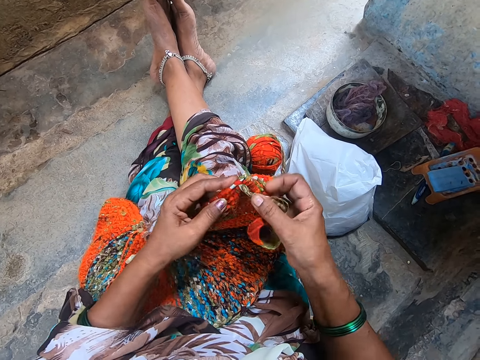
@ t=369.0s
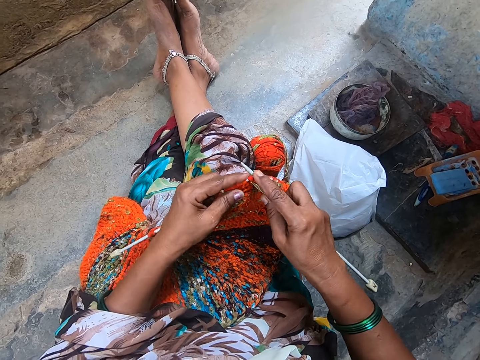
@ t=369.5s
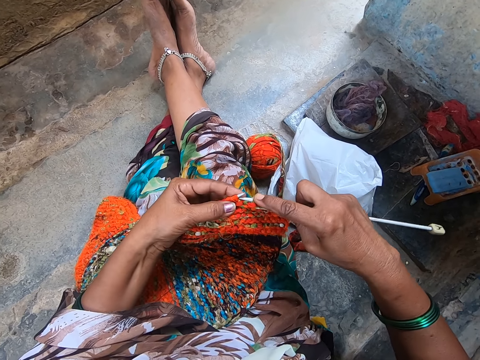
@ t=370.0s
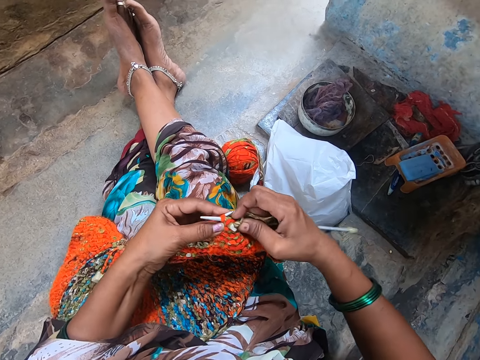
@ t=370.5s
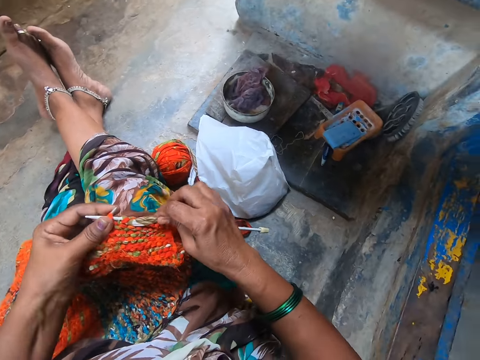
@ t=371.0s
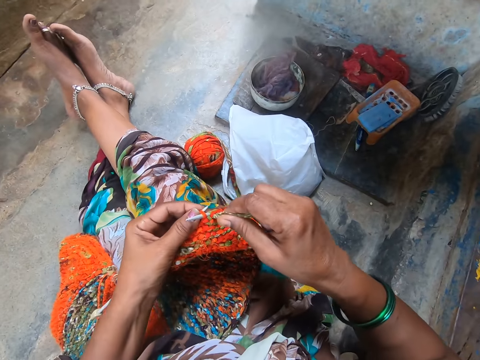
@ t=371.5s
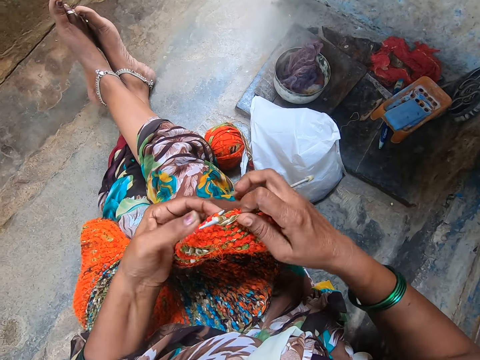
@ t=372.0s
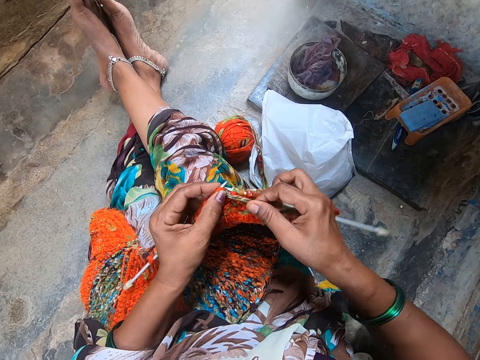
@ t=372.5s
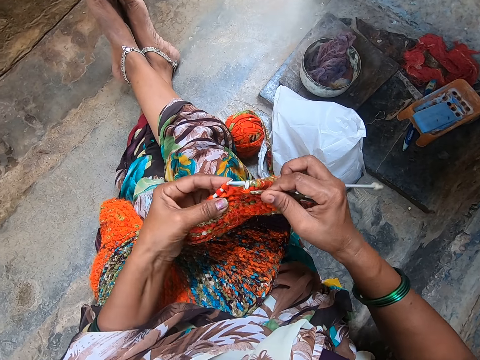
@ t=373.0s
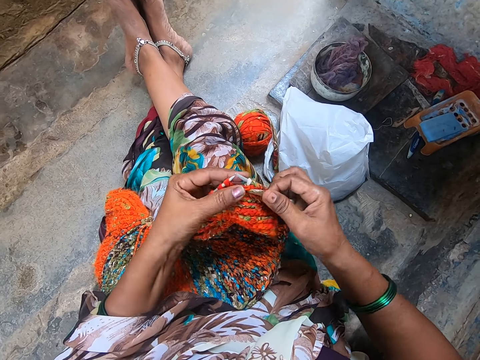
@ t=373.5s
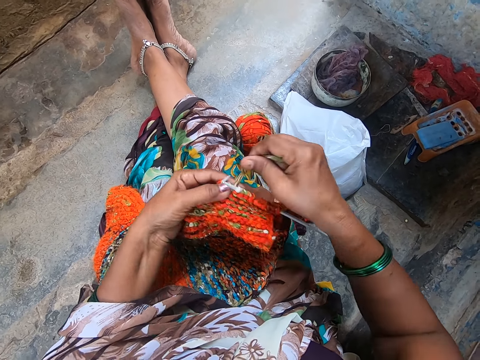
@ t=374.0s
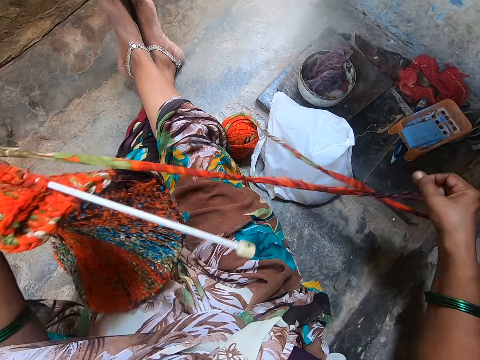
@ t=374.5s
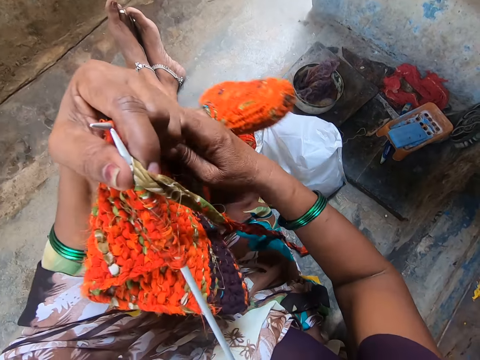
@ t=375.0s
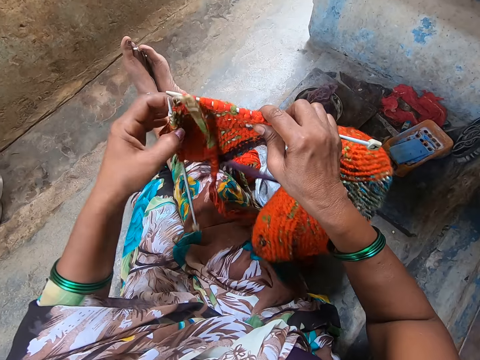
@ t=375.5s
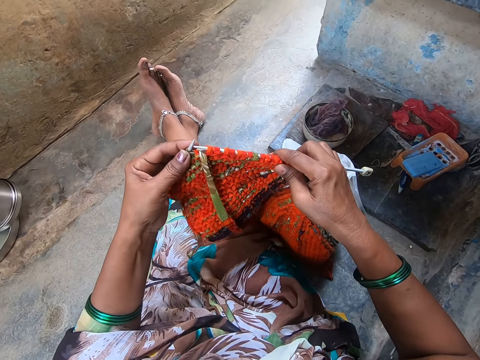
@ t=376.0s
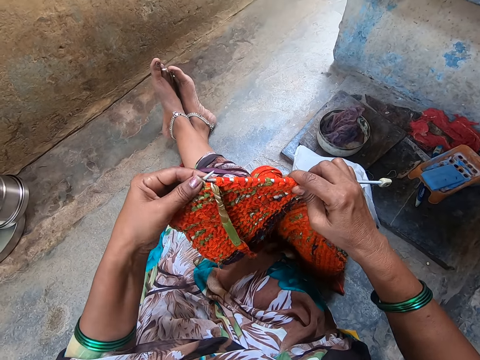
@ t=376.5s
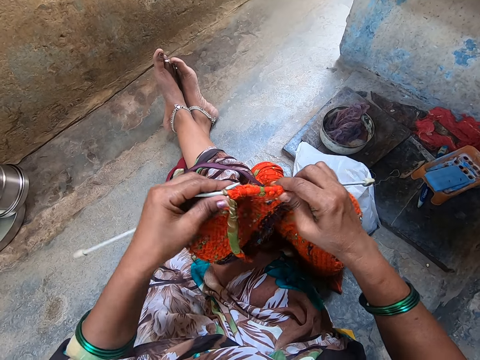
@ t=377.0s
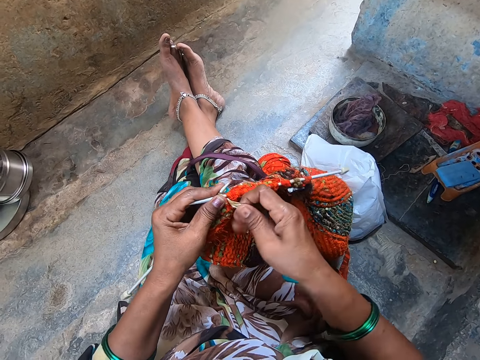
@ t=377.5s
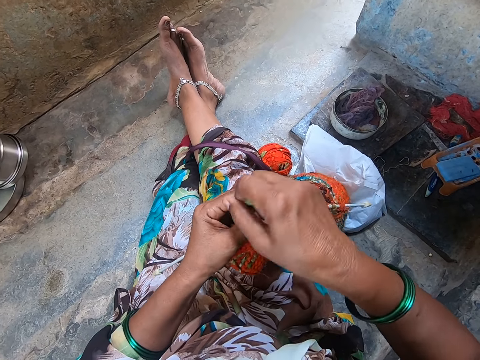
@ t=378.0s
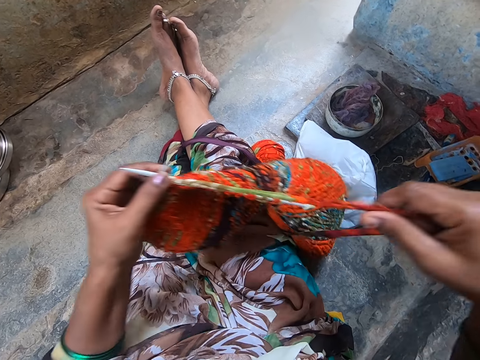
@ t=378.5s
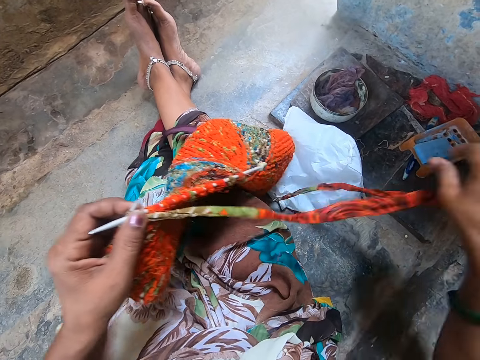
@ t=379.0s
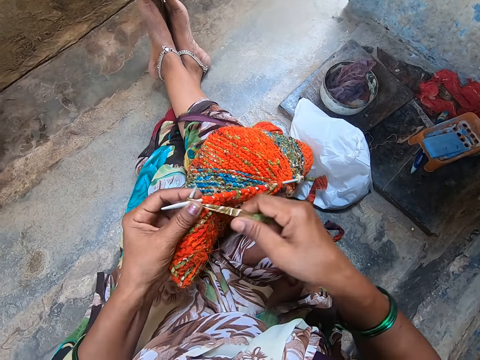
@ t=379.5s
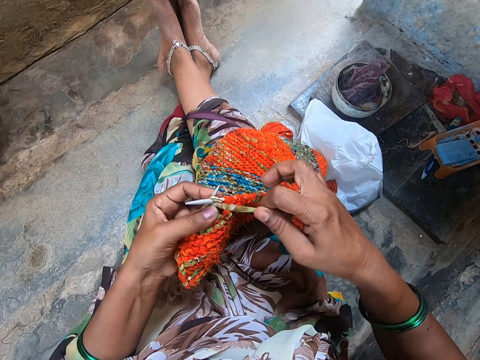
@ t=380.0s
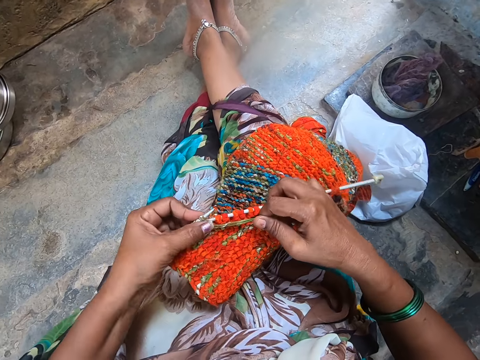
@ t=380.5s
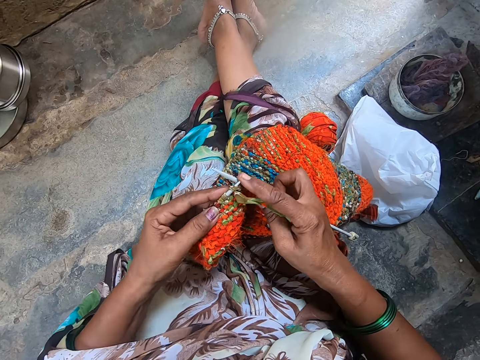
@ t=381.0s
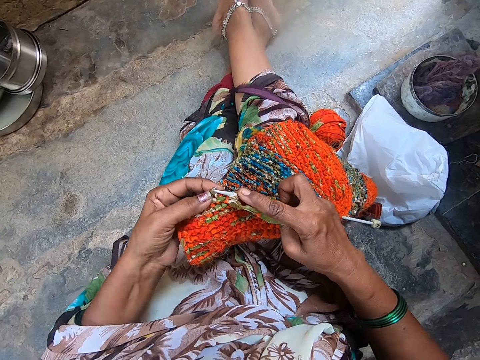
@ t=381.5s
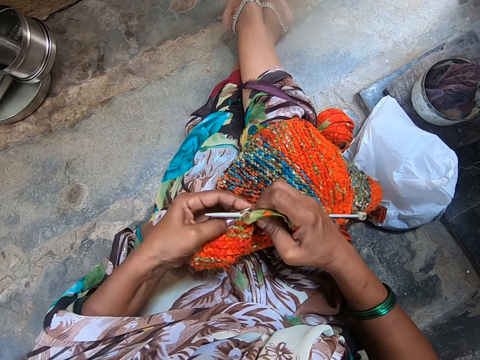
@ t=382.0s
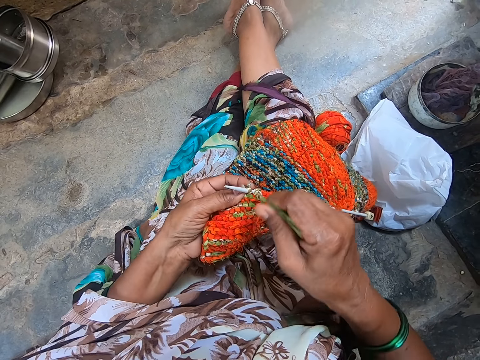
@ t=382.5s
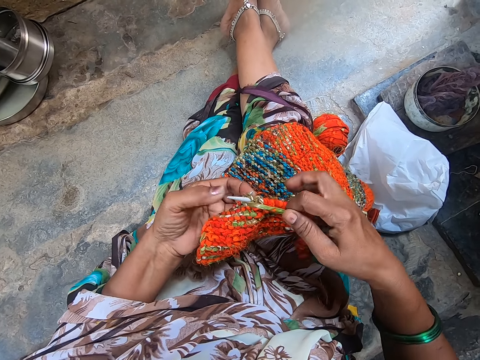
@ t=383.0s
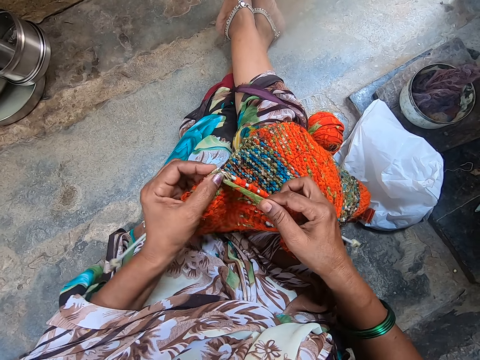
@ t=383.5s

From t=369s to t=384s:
The camera wearer drops the yarn in her right hand on the floor. She turns the knit fabric to the other side. She knits the fabric with yarn and the knitting needles.

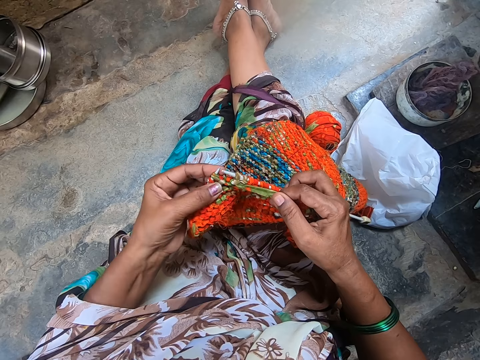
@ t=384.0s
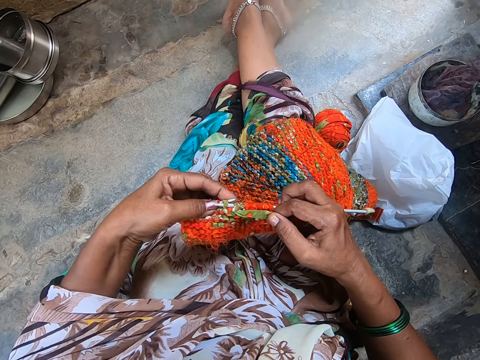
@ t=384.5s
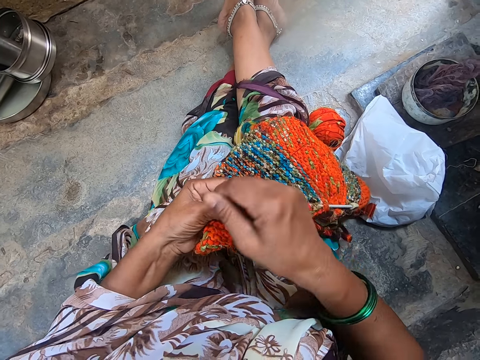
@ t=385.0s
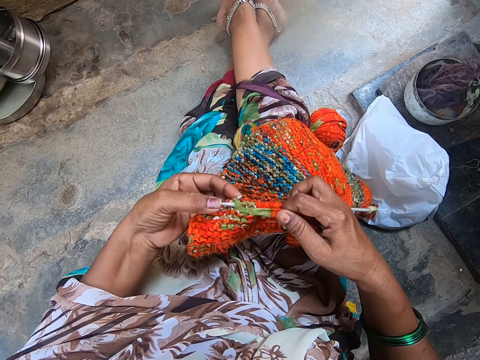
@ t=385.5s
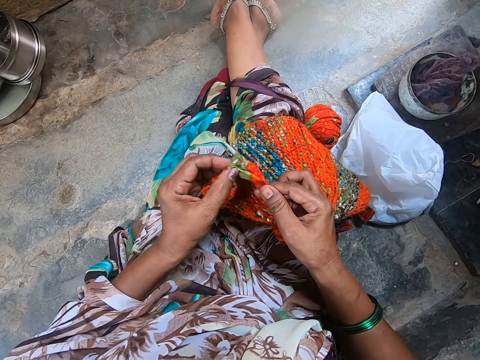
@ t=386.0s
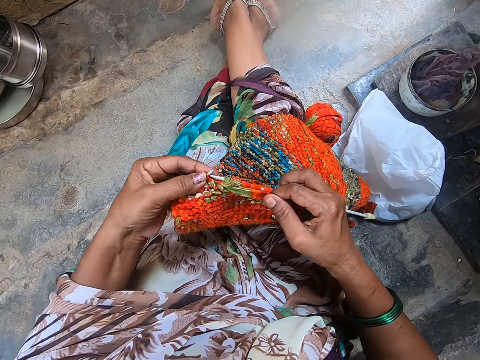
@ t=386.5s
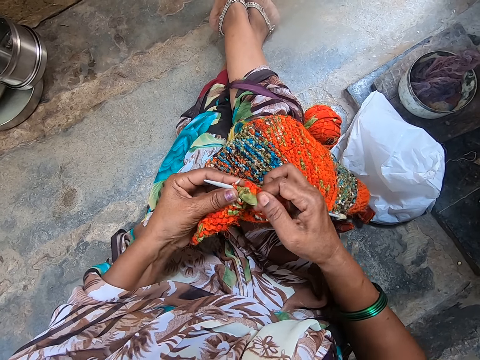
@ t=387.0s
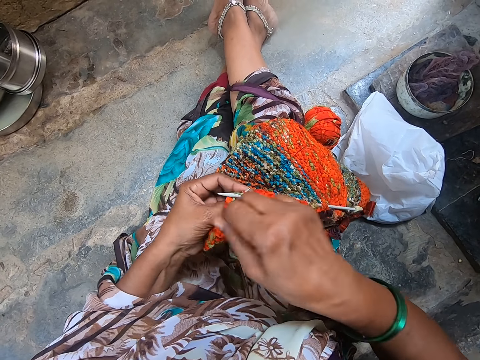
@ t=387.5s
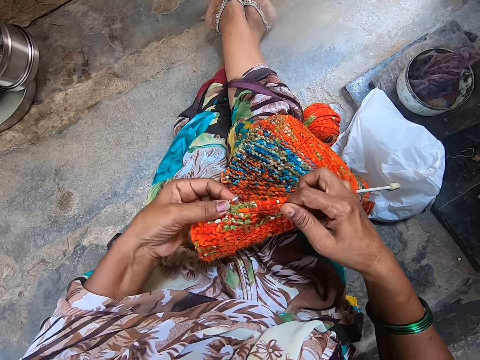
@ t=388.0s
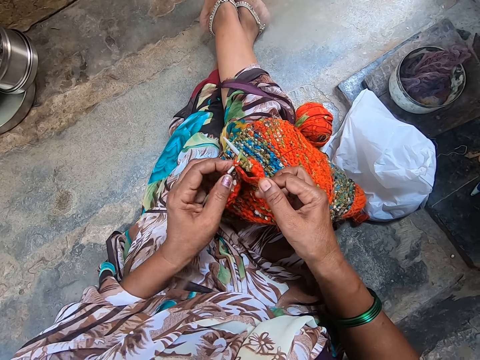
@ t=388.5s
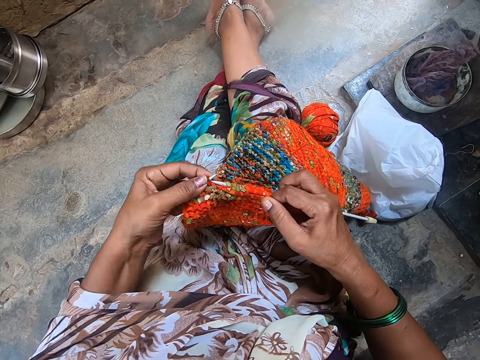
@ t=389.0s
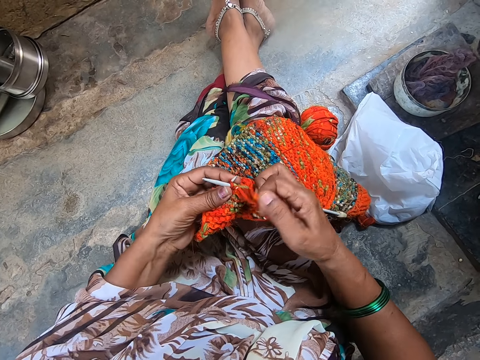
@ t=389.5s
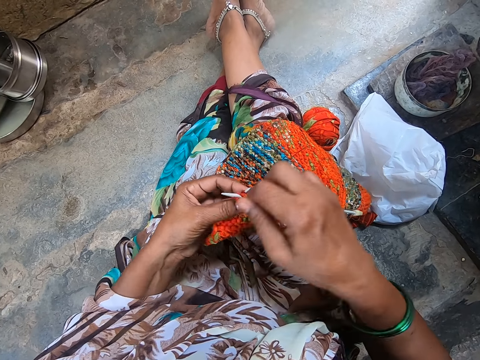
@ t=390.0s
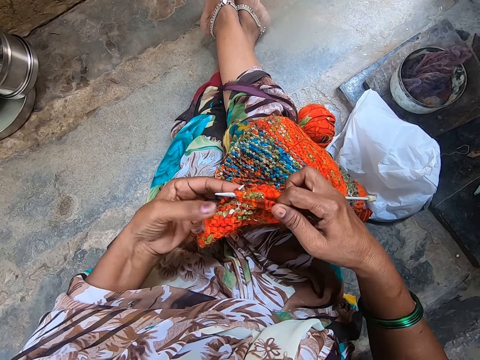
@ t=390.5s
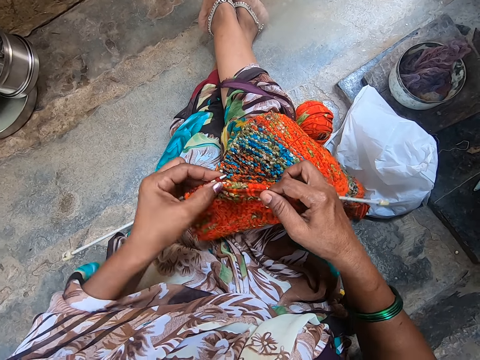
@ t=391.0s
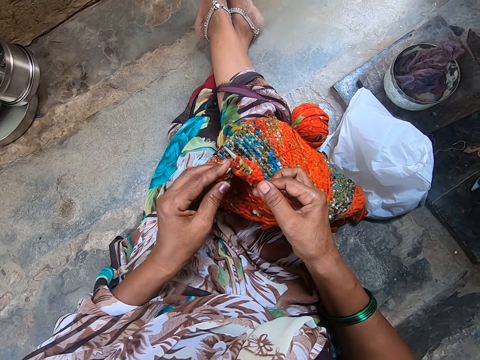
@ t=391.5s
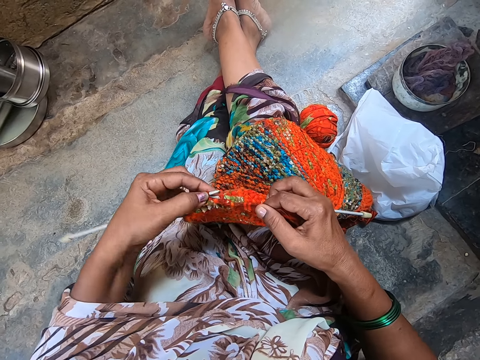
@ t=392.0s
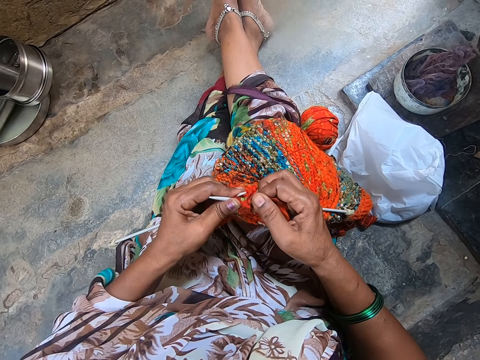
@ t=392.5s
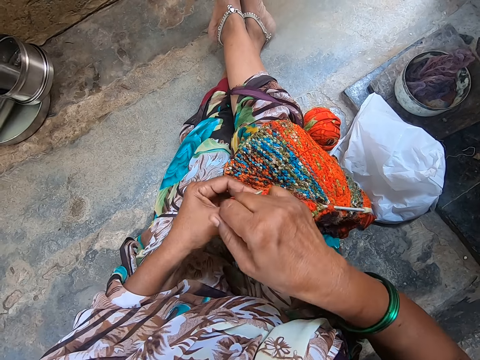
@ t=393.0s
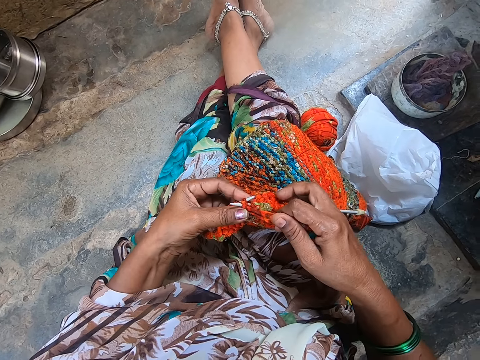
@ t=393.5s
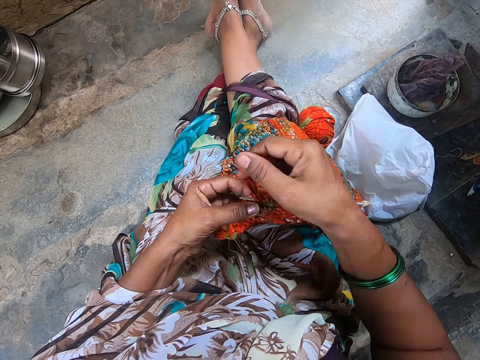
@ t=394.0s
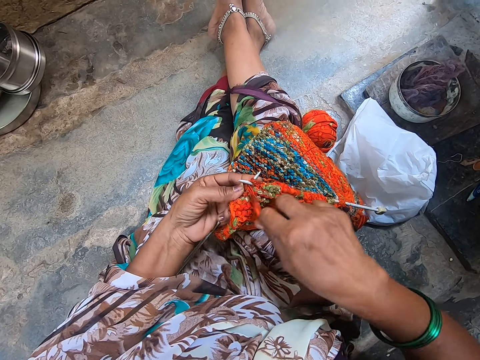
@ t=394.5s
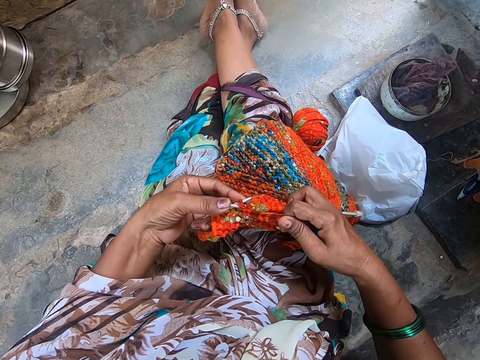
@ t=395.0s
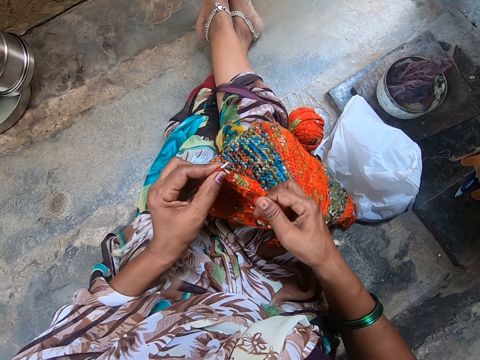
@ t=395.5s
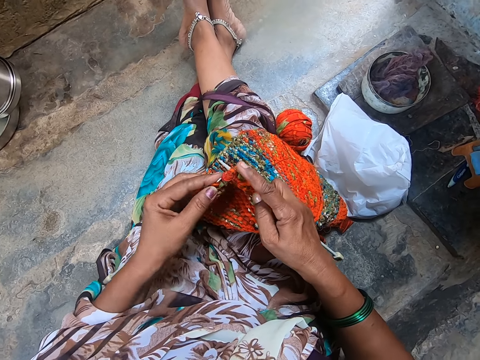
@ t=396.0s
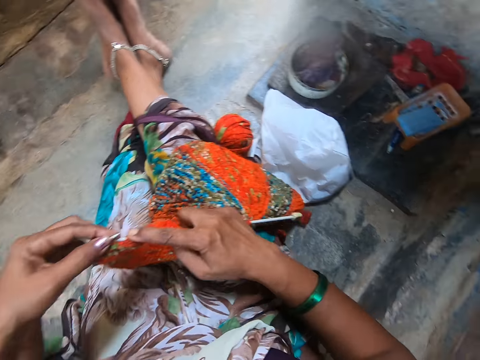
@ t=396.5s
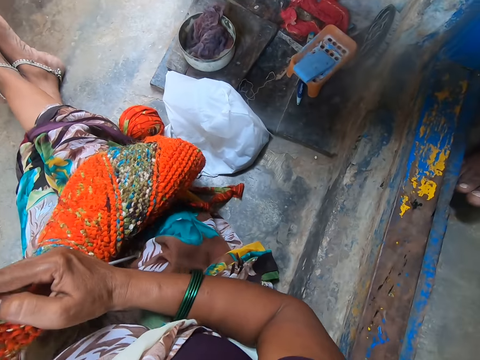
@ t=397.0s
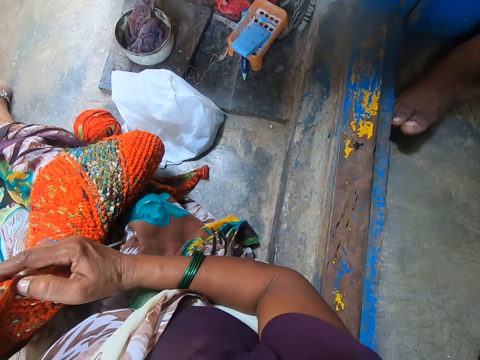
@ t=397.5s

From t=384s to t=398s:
The camera wearer interacts with a man. They knit the fabric with yarn and the knitting needles.
